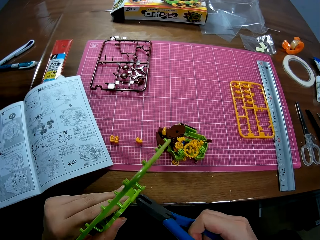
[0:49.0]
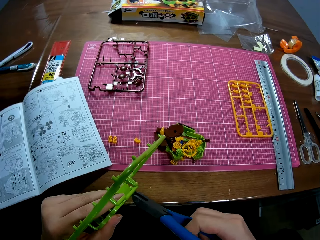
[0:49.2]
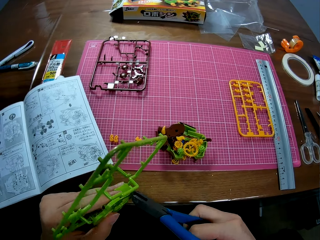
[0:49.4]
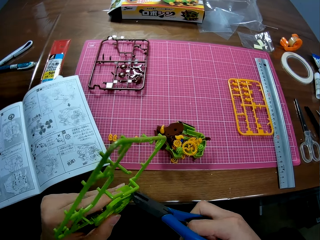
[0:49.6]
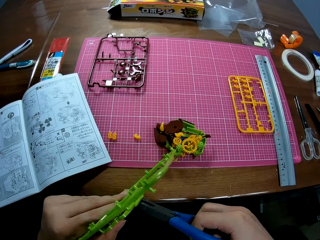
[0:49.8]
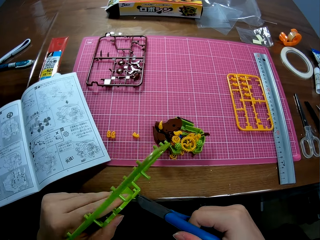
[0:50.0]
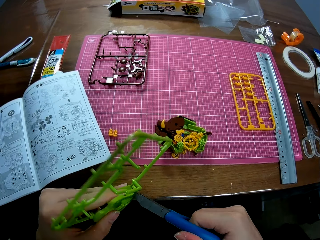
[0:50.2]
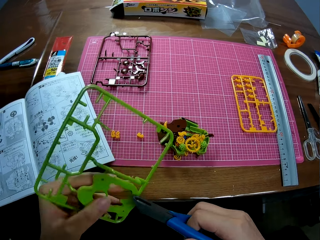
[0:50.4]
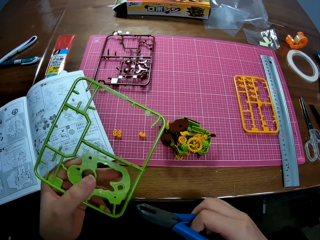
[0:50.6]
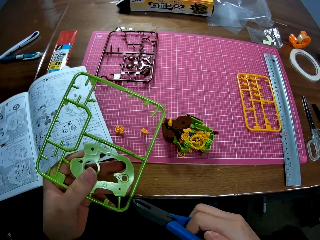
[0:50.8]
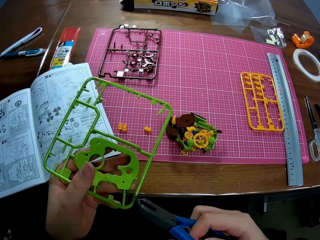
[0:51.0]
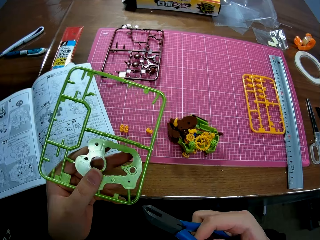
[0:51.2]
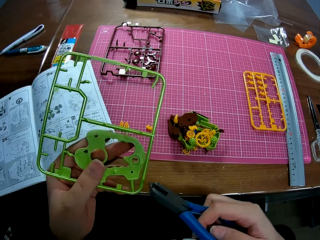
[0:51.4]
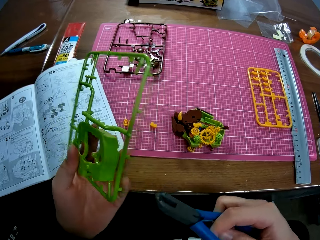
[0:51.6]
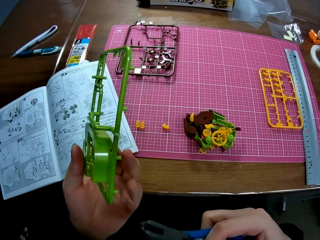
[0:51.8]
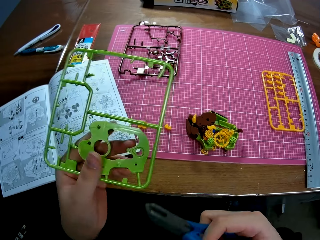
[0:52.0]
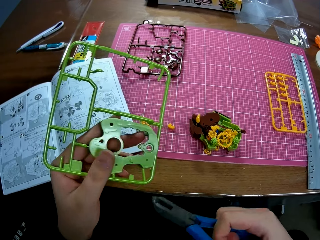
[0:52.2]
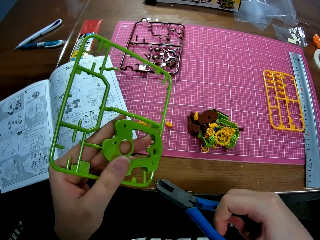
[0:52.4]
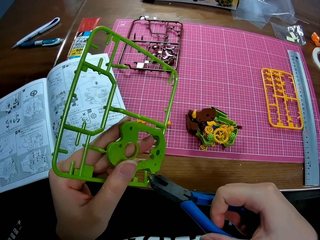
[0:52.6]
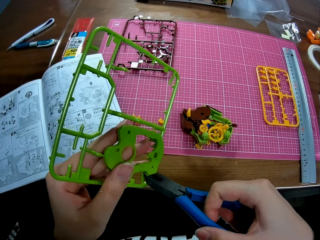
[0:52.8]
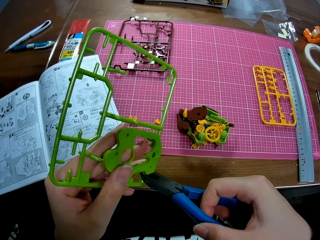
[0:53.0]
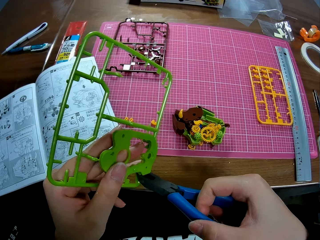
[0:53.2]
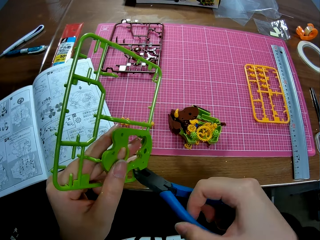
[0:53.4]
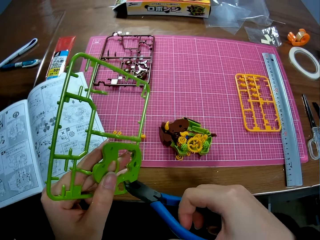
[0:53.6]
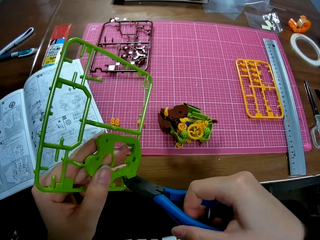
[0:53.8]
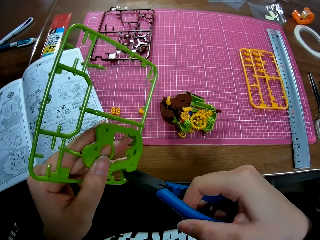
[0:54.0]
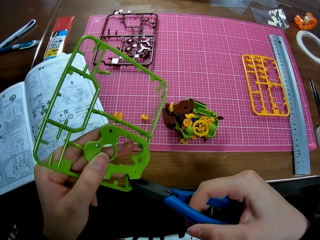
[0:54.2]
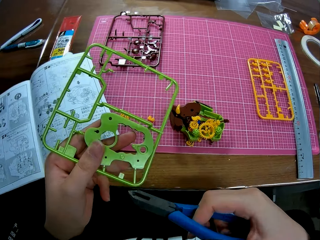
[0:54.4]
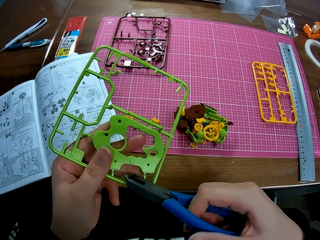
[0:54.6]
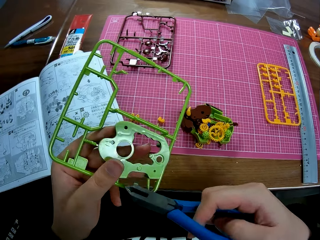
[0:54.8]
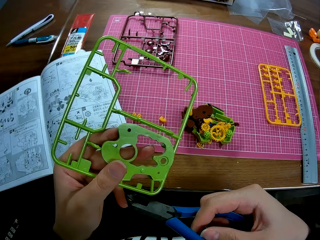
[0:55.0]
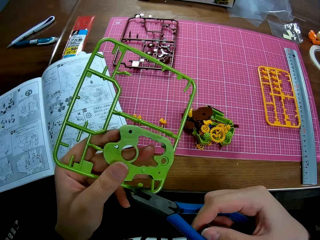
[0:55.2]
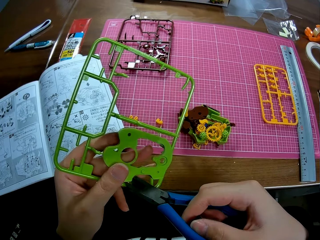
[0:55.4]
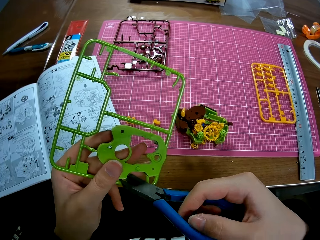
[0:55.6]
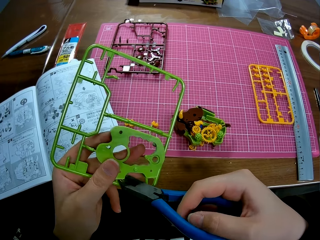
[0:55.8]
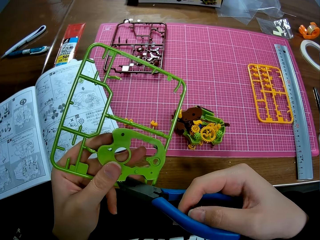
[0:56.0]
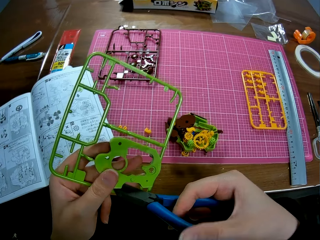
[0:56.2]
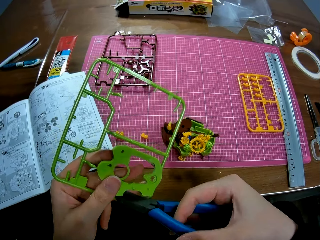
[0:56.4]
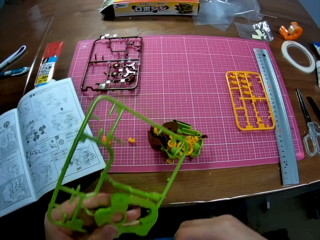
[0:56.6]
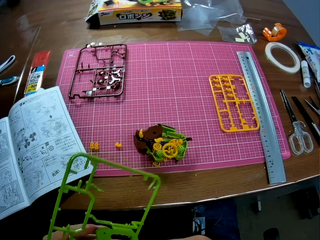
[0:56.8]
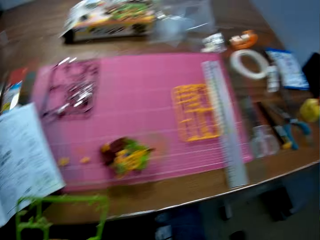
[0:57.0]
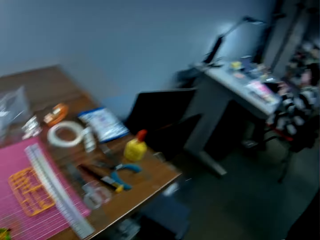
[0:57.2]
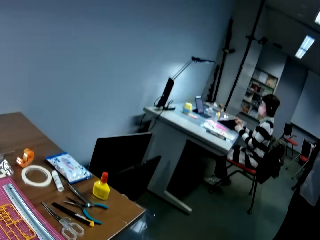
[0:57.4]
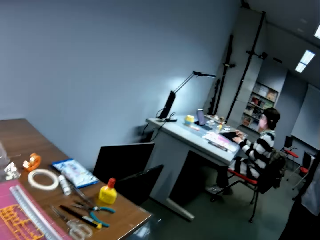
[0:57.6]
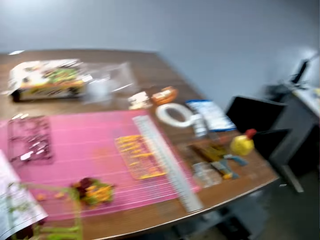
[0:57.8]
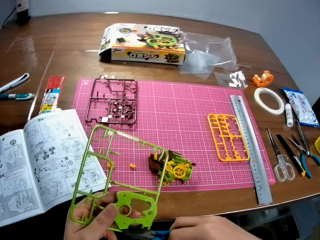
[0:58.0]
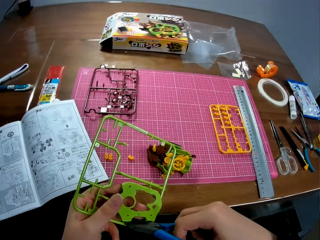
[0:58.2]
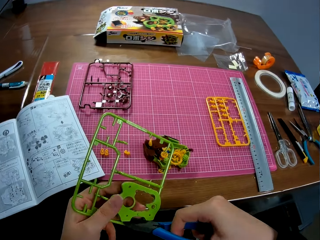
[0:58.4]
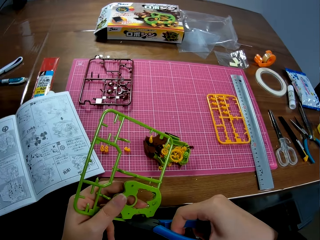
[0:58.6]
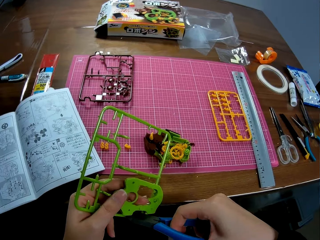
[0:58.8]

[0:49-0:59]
The camera wearer cuts the art ends from the art chart. They adjust the metal sheet with the pliers in his hand. They look at a woman on another table on her right.

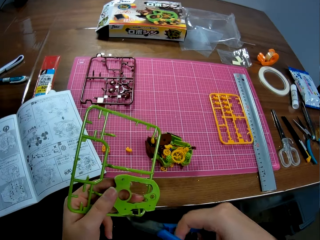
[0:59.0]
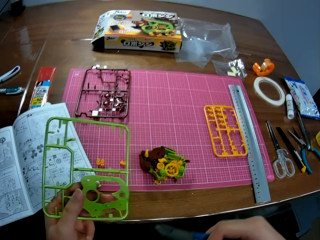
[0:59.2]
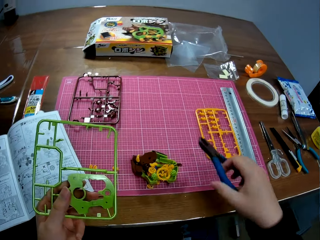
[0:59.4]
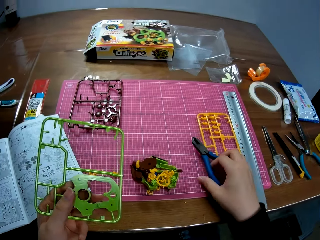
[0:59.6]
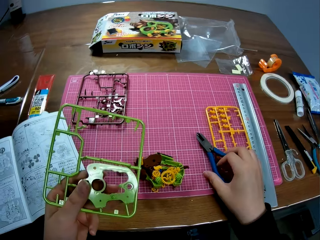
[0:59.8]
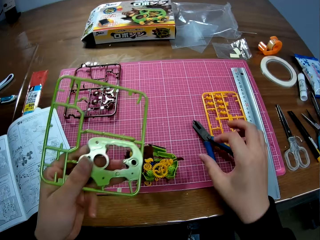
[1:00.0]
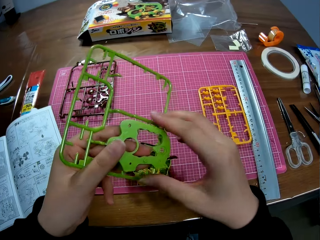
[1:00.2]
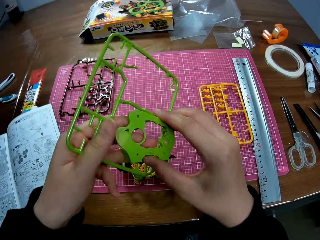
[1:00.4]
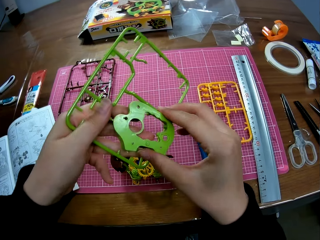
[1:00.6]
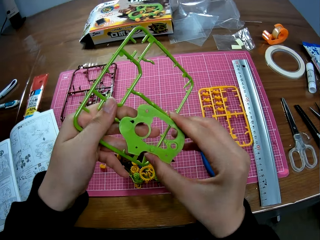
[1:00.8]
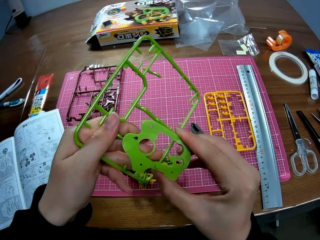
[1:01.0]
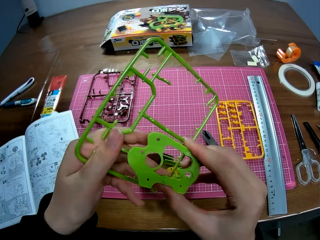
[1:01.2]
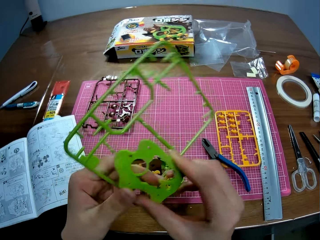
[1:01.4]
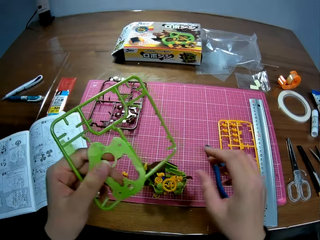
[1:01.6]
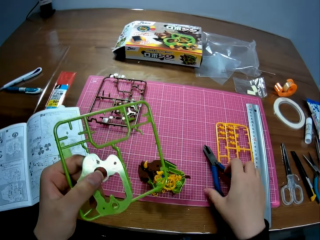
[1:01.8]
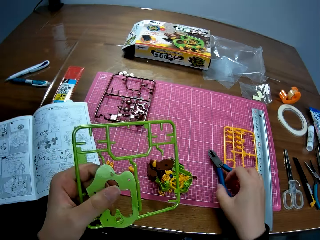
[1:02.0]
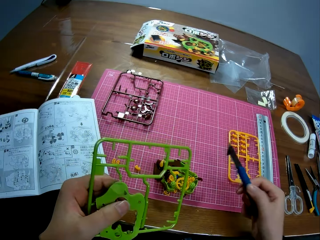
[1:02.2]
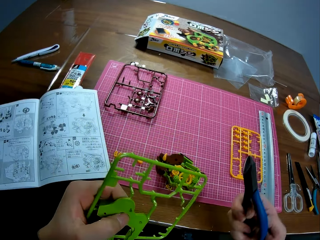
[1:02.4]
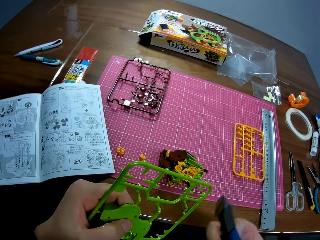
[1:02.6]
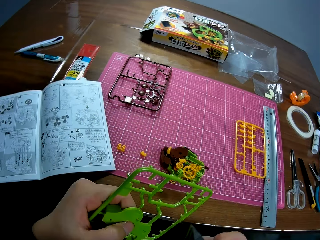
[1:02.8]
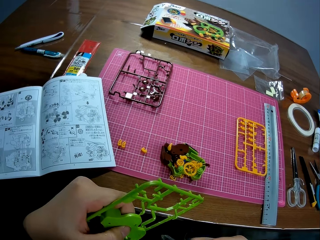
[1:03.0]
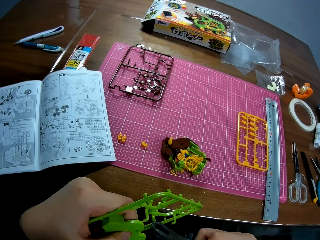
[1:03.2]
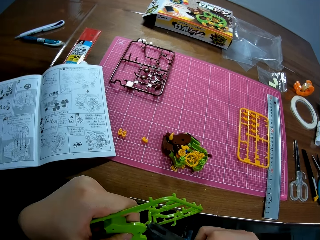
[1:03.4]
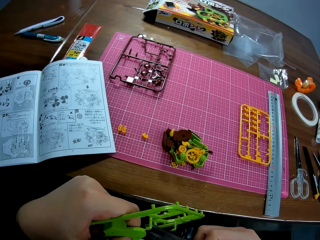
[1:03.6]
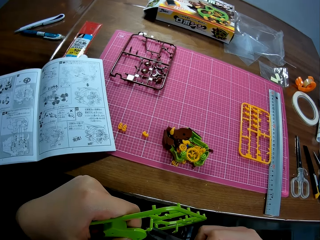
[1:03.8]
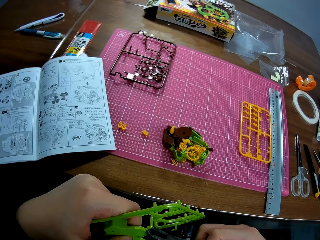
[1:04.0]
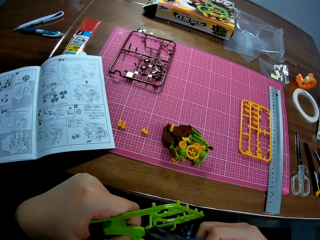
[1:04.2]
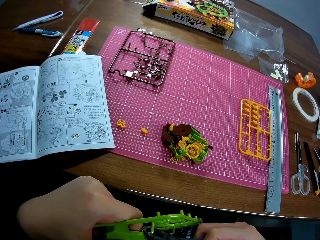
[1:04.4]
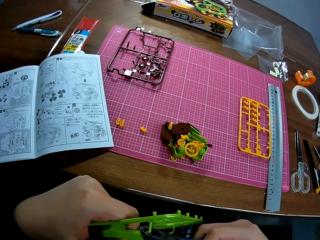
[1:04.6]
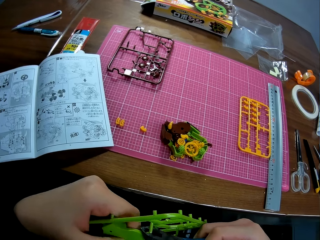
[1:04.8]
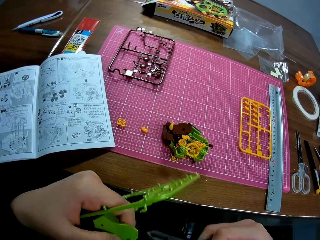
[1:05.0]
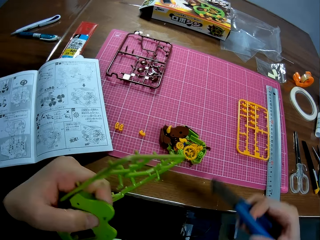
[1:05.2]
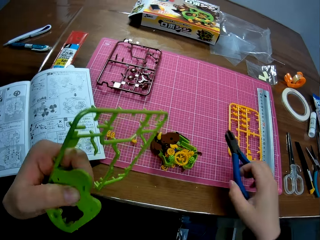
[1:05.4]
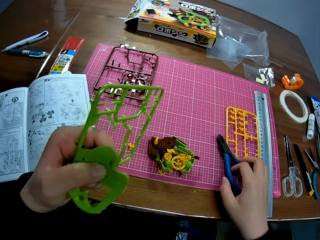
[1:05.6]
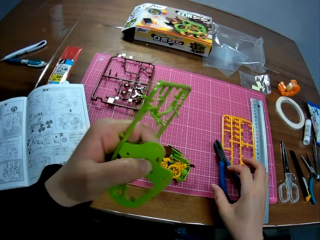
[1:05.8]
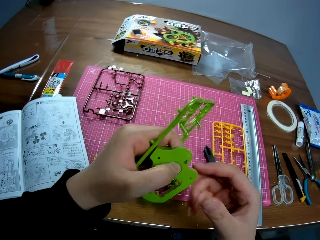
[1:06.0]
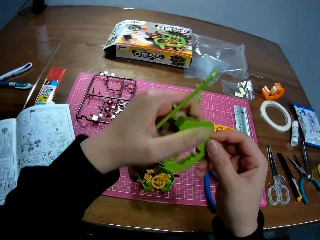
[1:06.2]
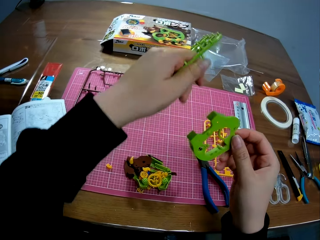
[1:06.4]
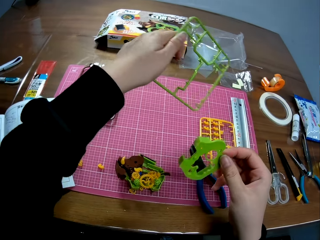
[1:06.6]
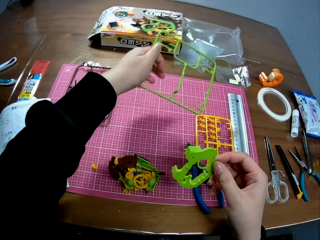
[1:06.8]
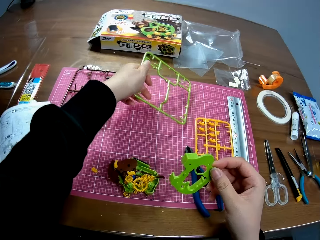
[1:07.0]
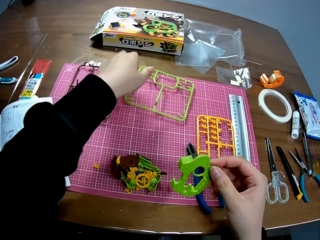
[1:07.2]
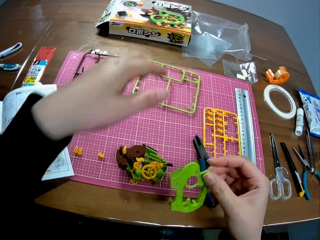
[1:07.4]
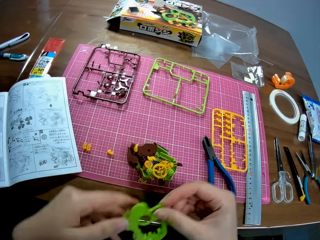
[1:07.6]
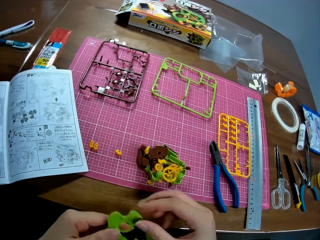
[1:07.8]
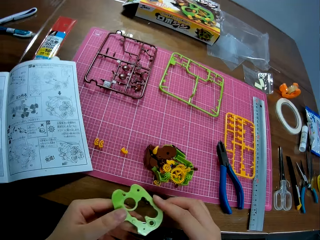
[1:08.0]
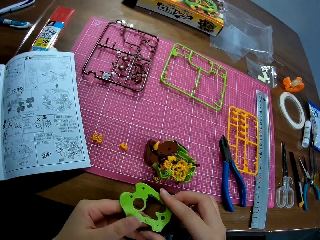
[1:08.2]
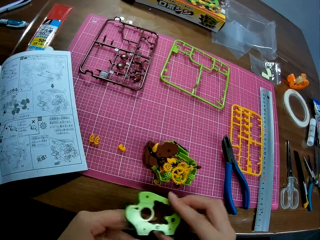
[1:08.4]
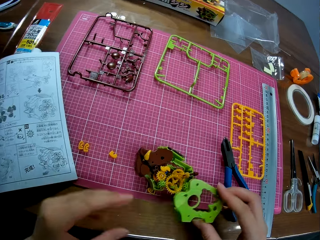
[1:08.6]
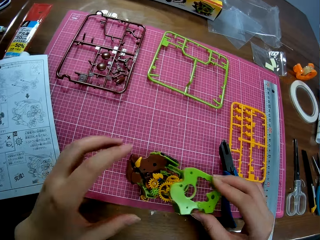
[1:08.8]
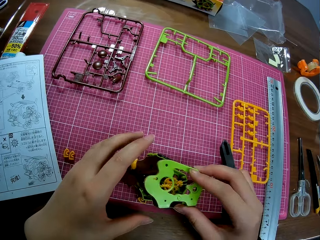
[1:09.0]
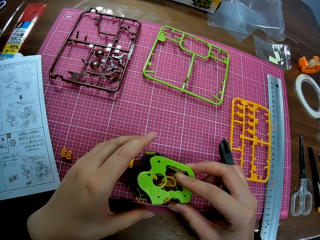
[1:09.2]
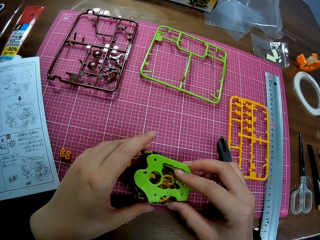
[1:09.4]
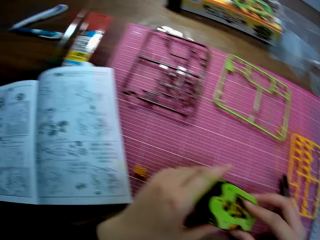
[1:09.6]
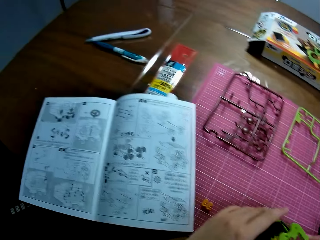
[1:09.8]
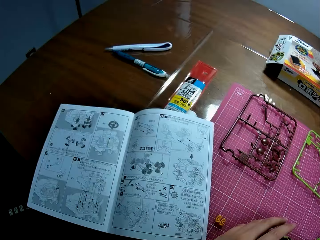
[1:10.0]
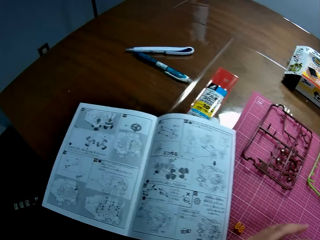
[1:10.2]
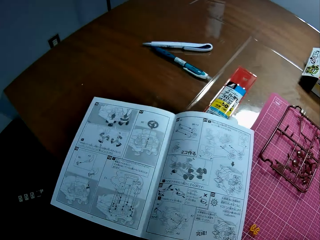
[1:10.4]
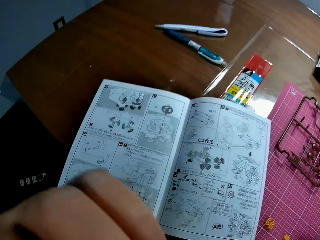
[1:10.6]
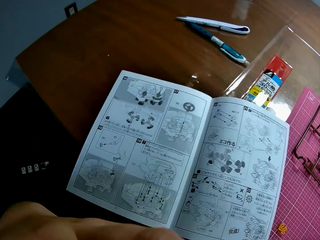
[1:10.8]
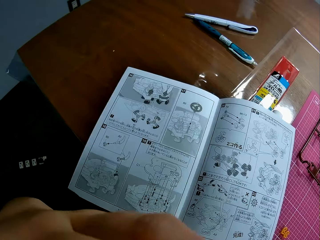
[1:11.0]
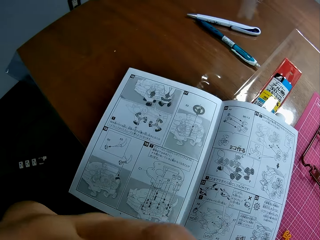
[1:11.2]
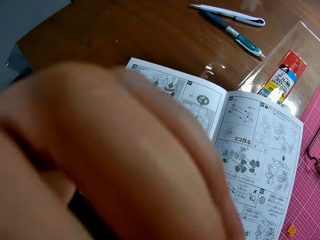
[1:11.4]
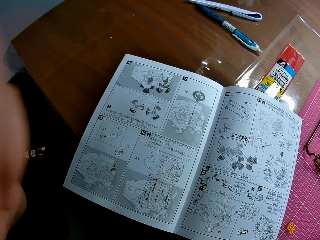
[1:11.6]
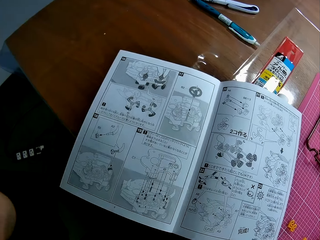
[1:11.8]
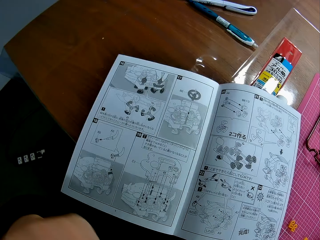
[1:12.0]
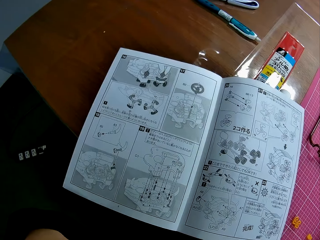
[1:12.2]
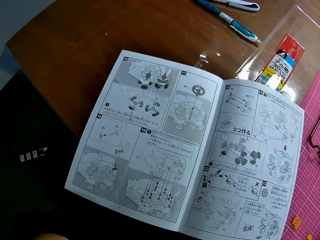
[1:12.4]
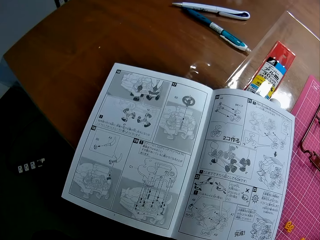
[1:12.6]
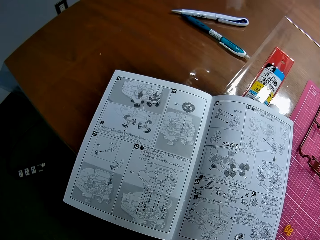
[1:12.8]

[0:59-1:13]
The camera wearer drops the pliers on the table. She adjusts the metal sheet on her hands. She removes the art piece. She picks up the pliers on the table. She cuts the art end from the art chart. She dismantles the metal sheet with the pliers. She drops the pliers on the table. She removes the art piece from the art chart. She drops the sheet on the table with her left hand. She looks at the sheet in her hands. She connects the art piece on the art work. She looks at the book on the table.
